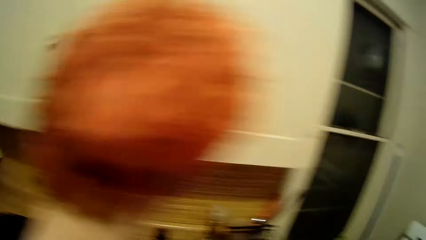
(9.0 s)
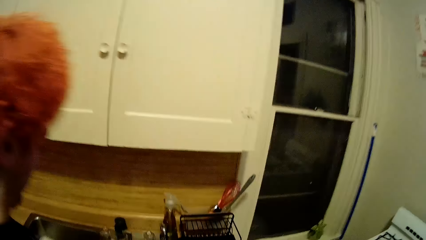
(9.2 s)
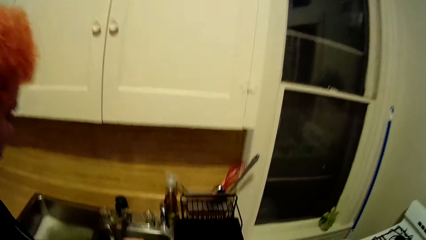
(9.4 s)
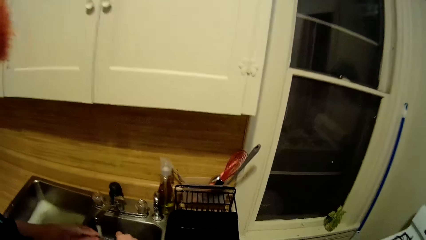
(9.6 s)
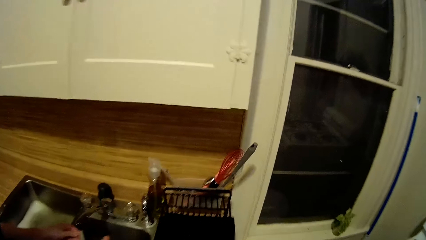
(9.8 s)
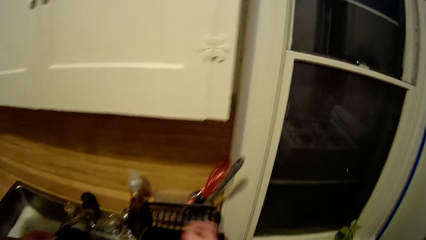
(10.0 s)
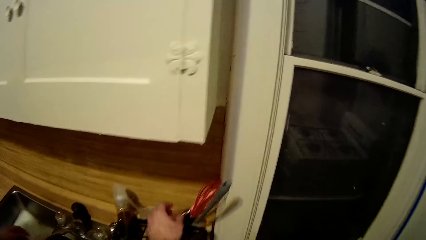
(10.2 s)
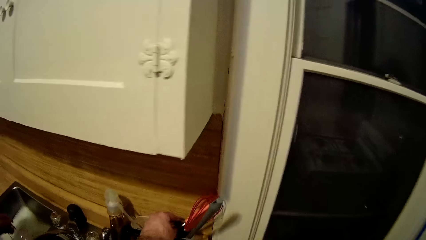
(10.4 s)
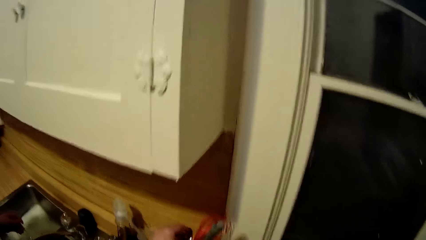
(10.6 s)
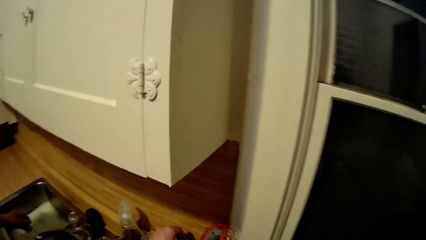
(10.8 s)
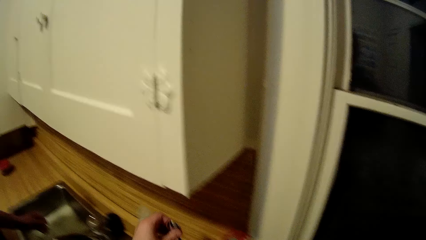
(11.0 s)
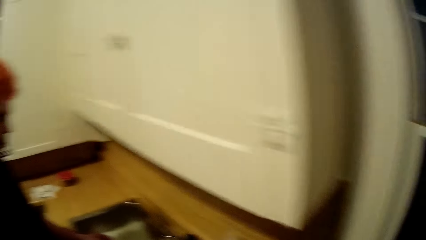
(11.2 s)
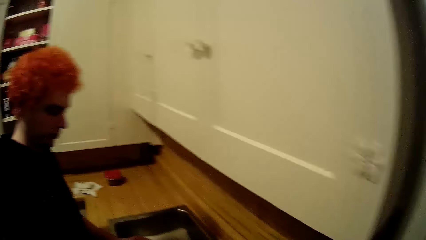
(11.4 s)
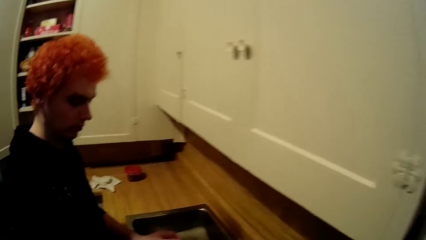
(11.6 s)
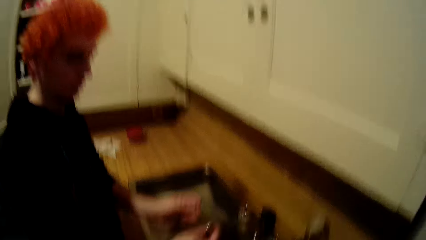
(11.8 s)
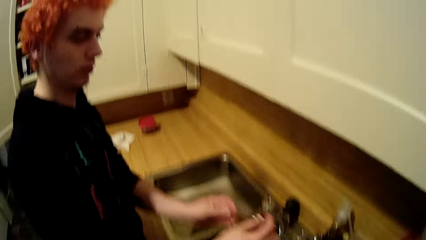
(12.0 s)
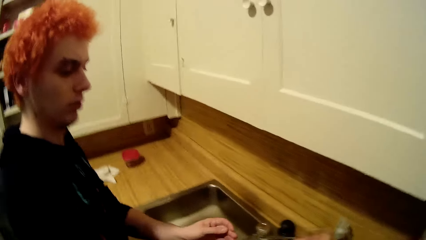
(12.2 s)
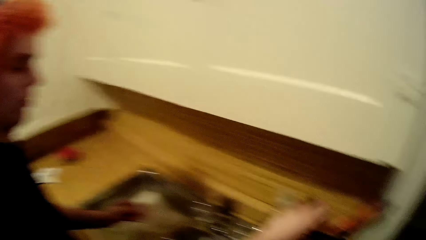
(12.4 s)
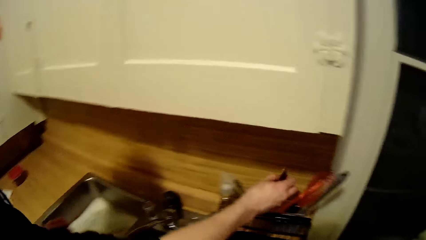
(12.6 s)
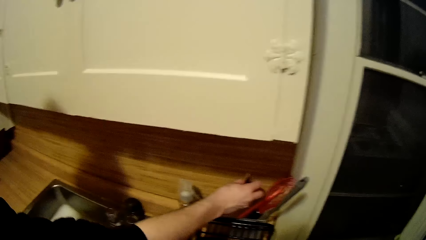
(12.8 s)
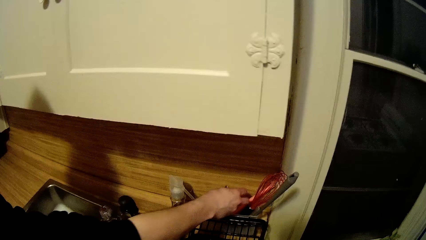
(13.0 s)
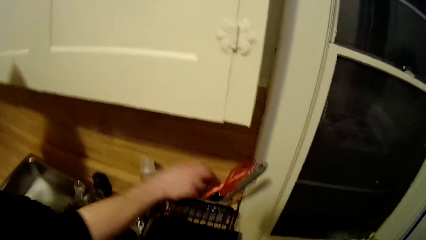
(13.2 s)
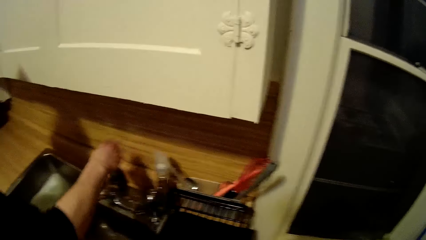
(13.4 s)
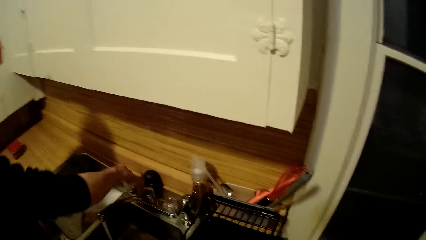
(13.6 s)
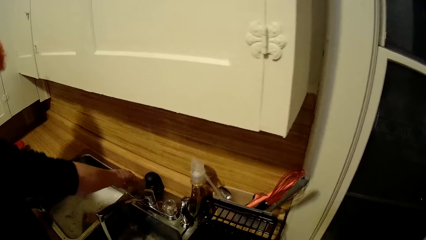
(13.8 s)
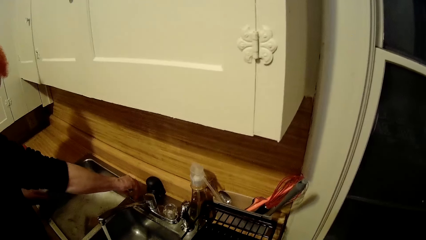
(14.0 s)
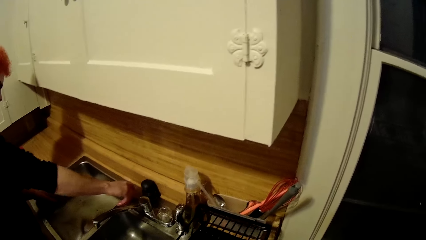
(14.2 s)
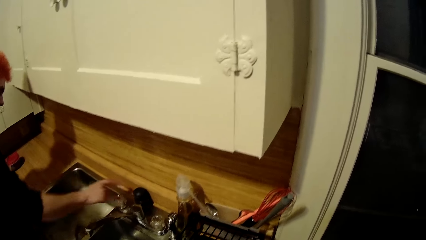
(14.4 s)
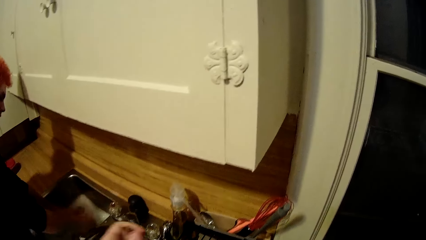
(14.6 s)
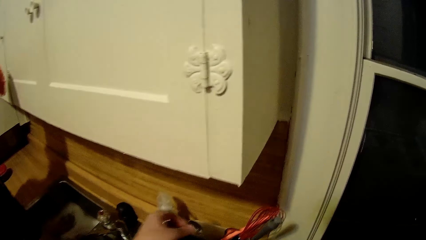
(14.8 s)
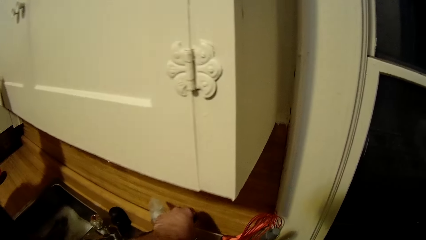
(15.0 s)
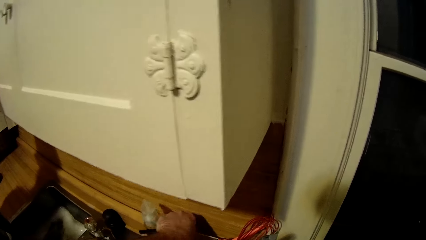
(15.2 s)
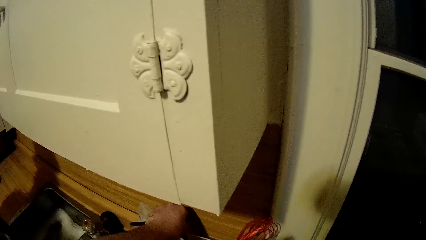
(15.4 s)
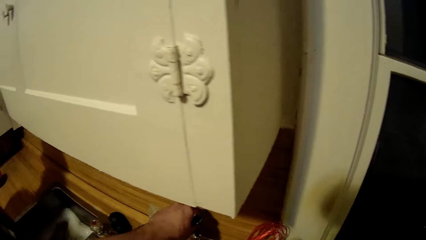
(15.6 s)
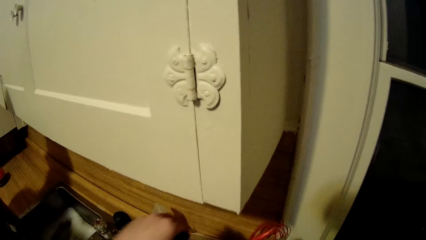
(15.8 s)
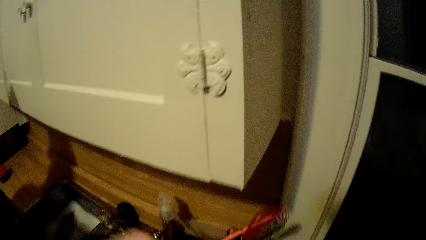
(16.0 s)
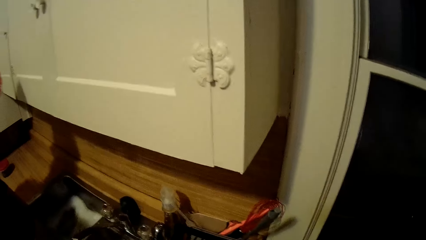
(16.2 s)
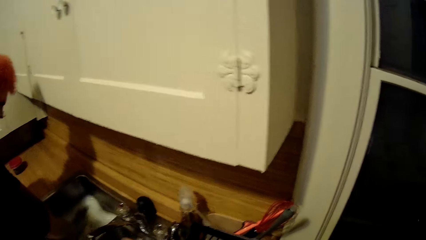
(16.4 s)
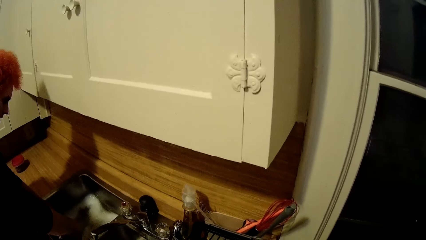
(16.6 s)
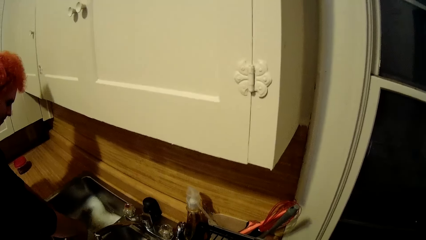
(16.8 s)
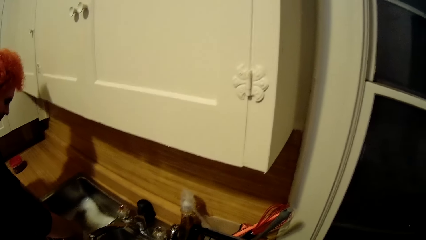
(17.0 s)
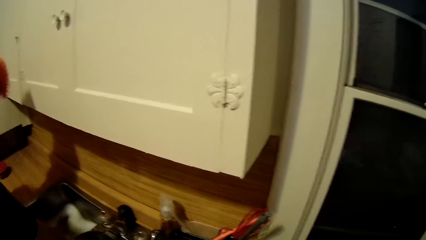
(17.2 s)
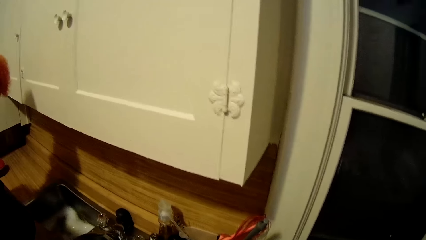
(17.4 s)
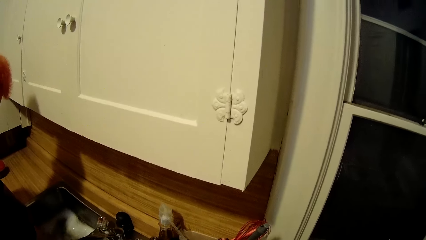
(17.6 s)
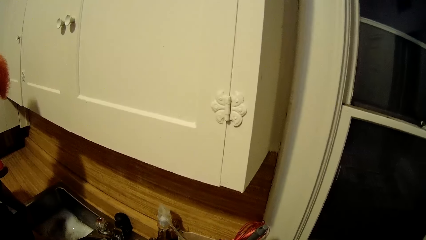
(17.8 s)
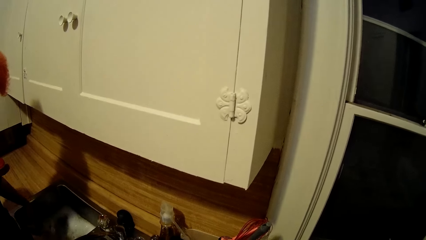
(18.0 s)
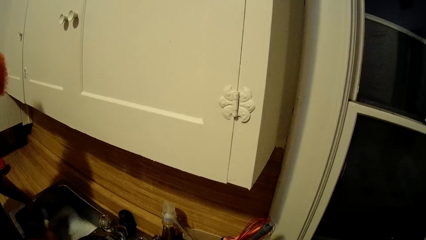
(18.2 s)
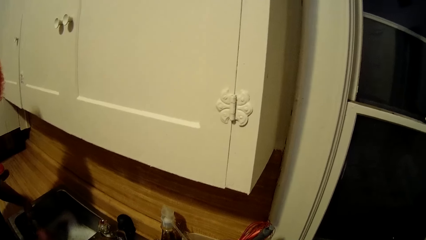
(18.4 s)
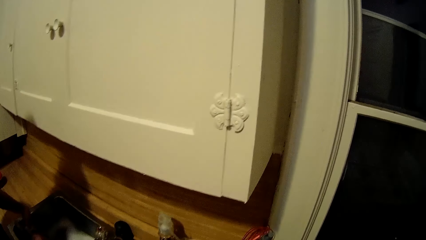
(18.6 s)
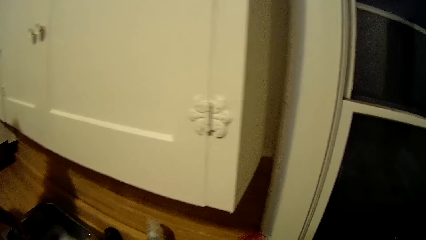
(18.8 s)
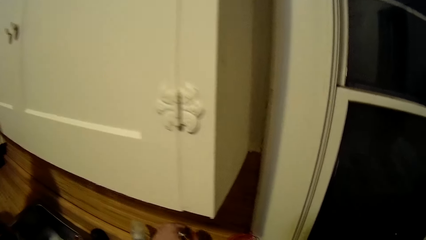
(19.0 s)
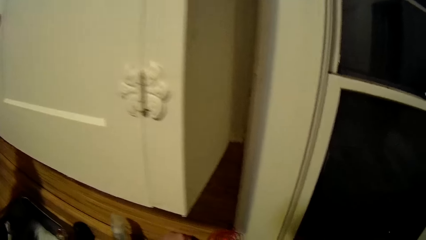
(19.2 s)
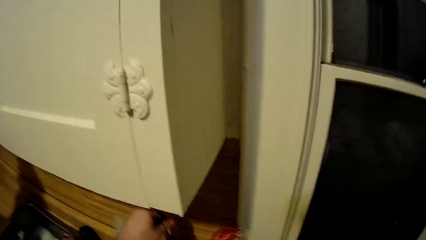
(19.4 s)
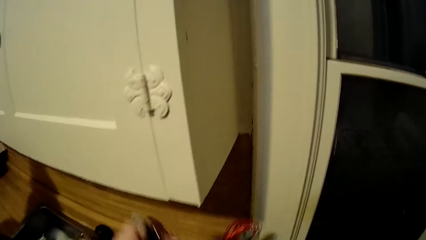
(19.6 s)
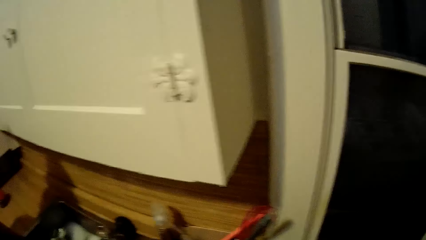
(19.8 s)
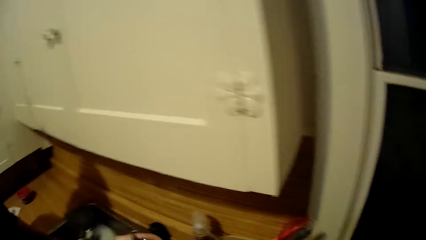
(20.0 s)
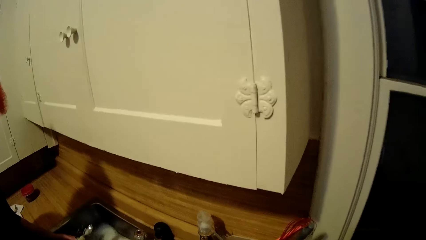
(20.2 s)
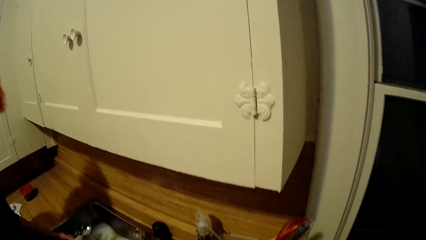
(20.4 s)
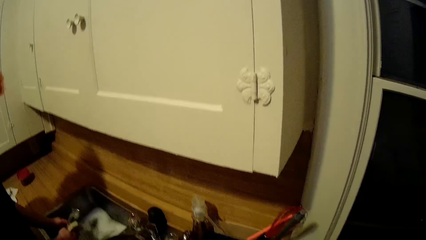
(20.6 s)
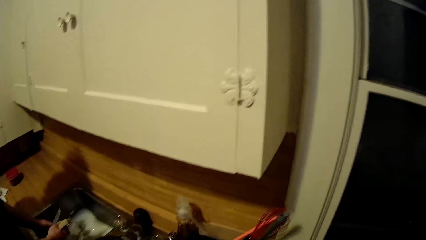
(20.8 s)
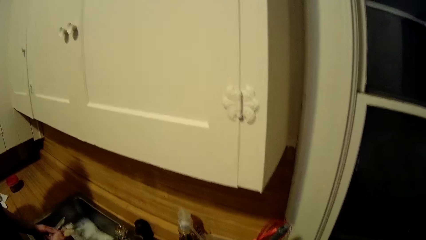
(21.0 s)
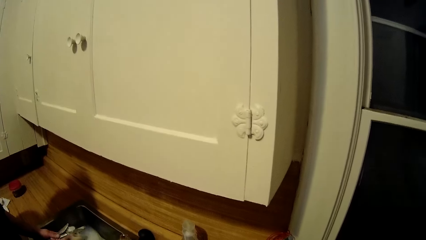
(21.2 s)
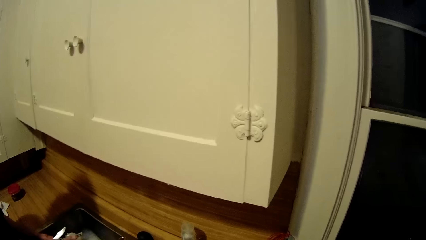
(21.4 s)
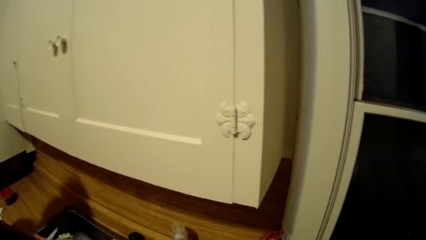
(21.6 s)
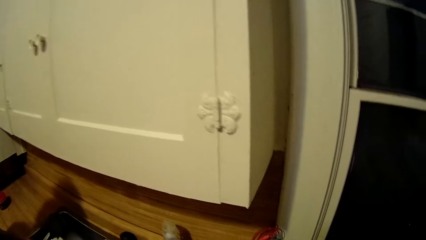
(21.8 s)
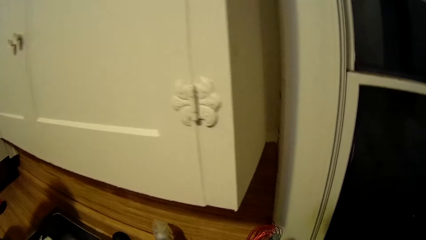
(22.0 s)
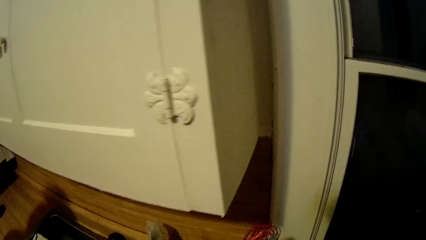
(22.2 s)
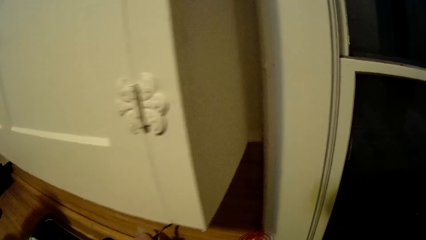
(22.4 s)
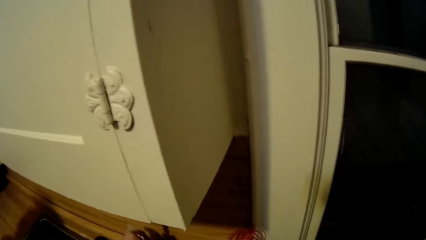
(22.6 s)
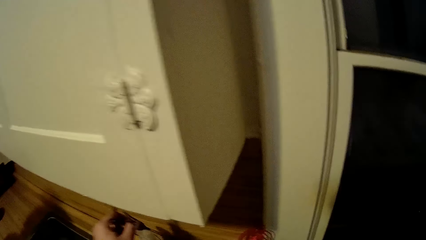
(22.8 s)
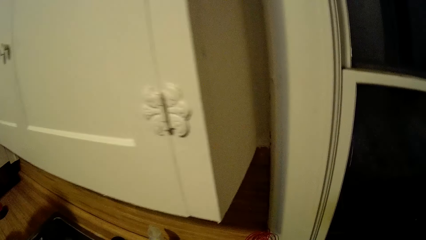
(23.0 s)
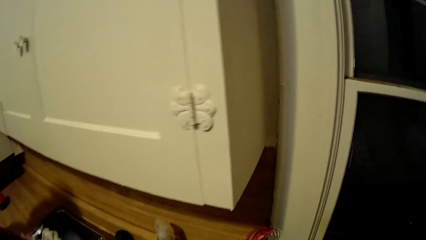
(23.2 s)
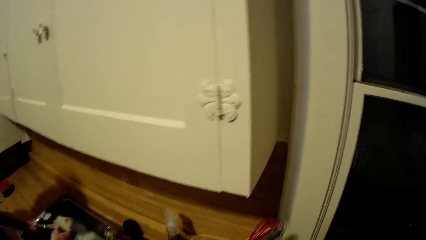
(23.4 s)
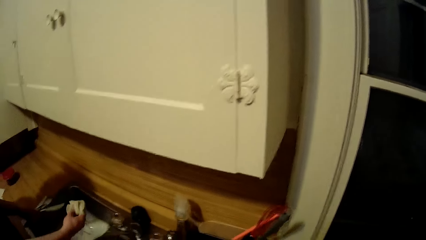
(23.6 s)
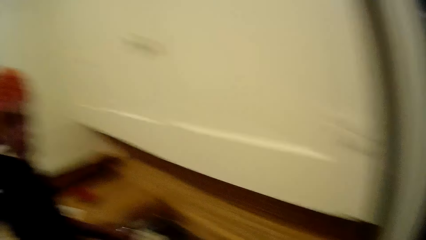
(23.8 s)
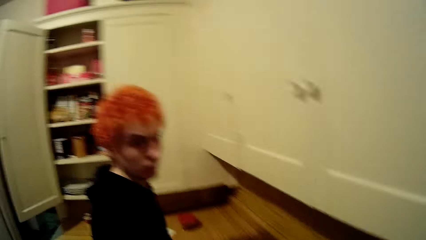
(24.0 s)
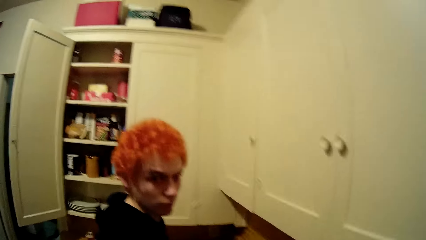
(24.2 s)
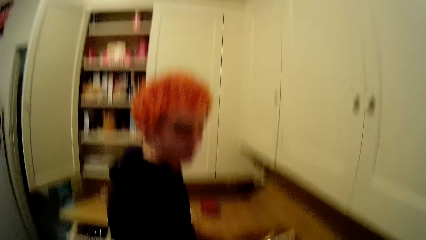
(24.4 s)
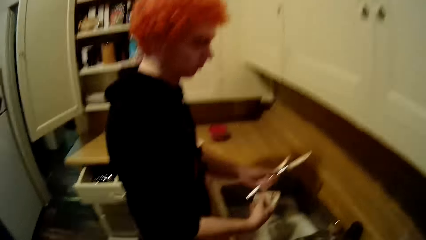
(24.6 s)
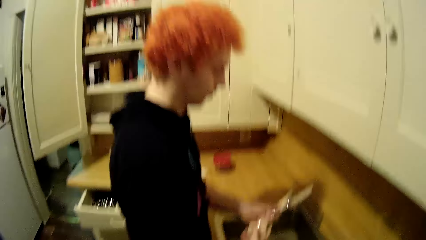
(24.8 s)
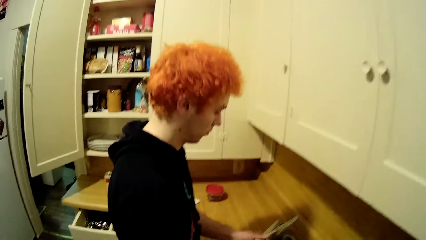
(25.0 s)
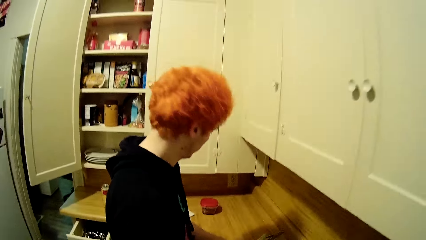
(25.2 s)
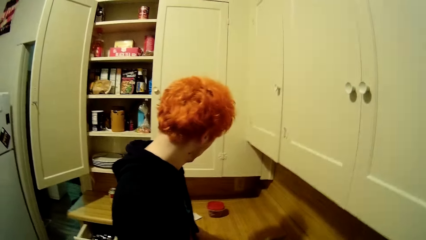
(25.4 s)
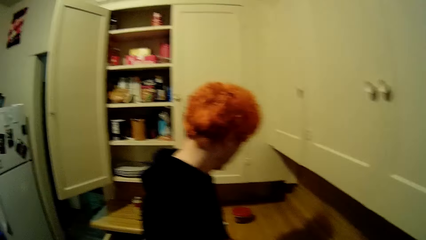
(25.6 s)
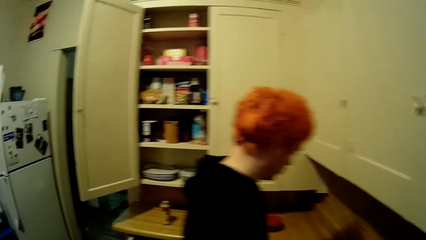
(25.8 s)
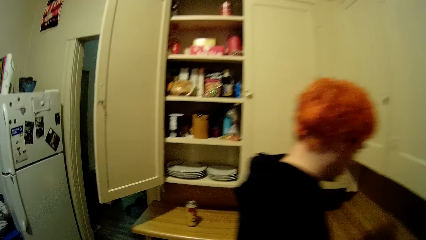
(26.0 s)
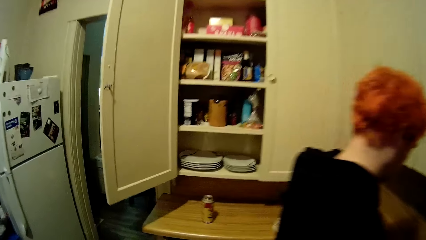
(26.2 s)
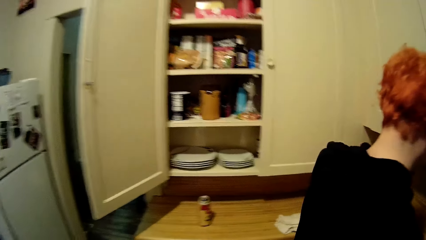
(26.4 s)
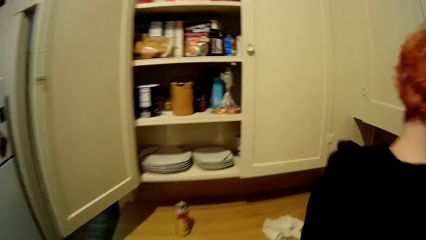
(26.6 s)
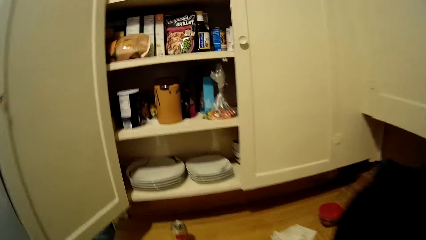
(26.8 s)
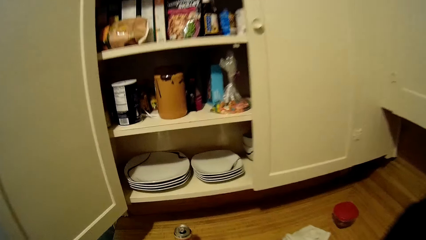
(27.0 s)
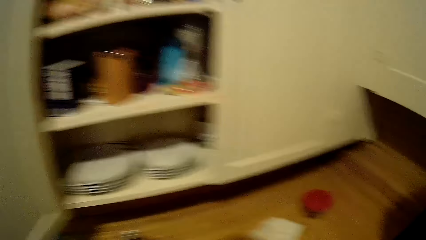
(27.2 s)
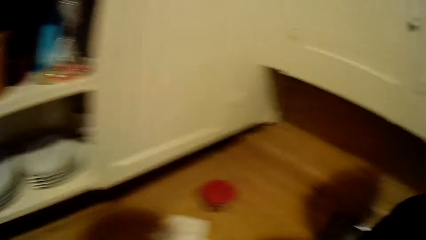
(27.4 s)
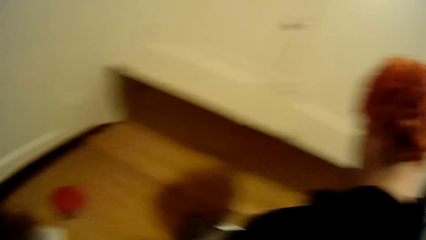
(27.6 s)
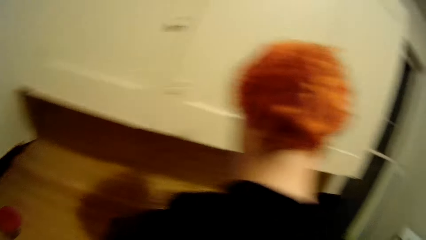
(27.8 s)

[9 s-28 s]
The camera wearer picks up a spoon from the spoon holder at the counter. A man places the spoon in the spoon holder at the counter. The man closes the tap. The man washes the dishes in the sink. The camera wearer talks with the man.
